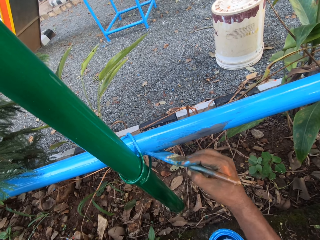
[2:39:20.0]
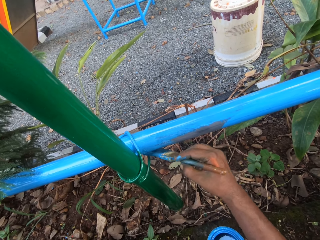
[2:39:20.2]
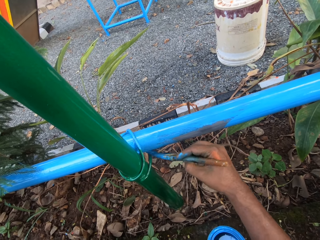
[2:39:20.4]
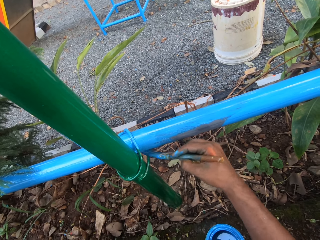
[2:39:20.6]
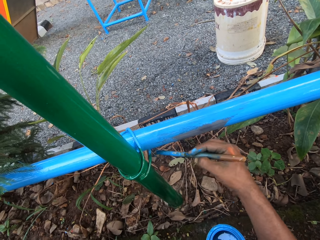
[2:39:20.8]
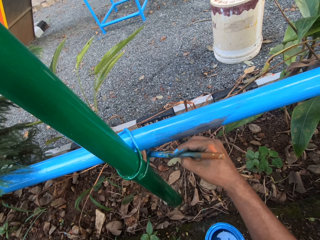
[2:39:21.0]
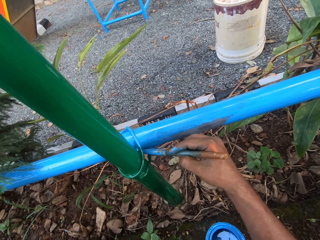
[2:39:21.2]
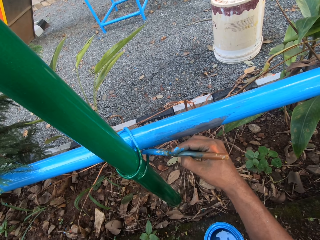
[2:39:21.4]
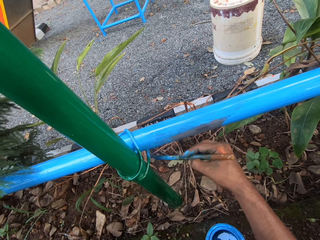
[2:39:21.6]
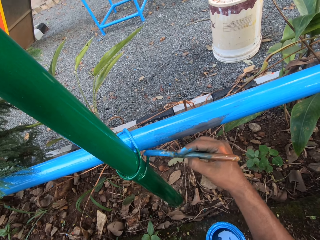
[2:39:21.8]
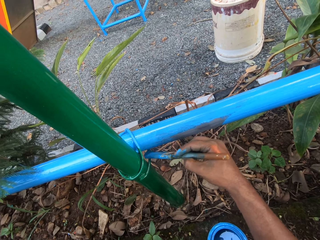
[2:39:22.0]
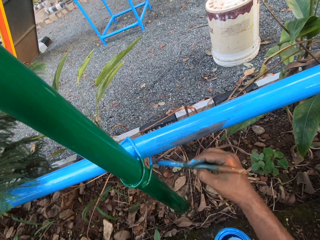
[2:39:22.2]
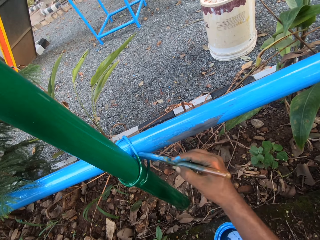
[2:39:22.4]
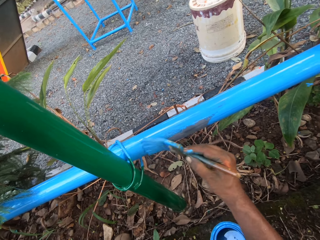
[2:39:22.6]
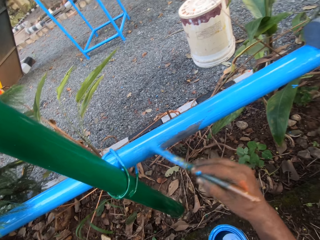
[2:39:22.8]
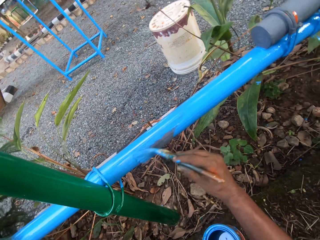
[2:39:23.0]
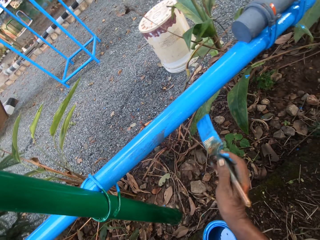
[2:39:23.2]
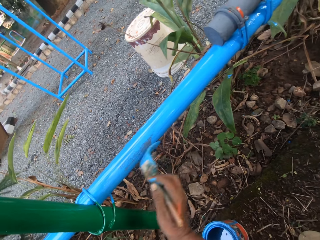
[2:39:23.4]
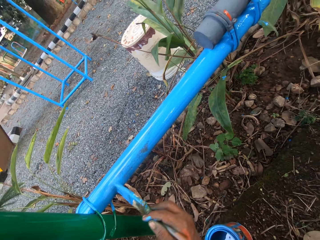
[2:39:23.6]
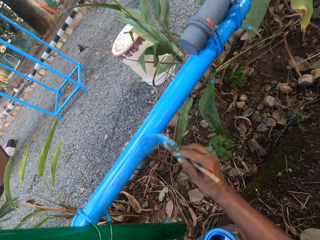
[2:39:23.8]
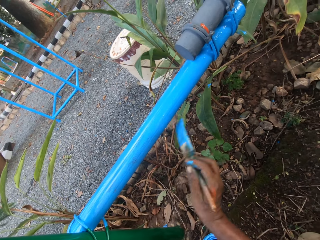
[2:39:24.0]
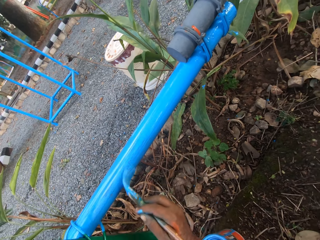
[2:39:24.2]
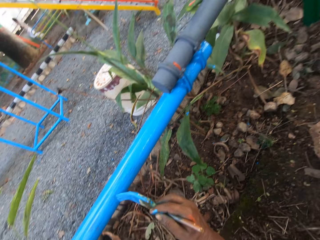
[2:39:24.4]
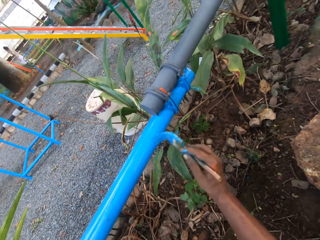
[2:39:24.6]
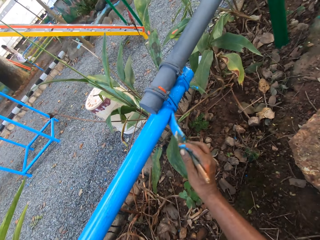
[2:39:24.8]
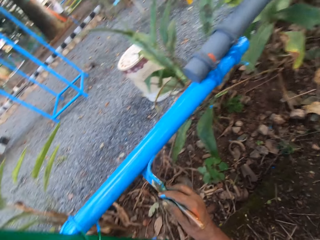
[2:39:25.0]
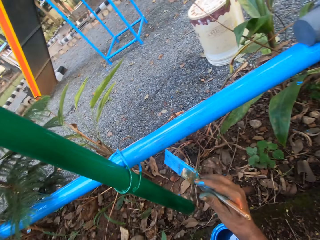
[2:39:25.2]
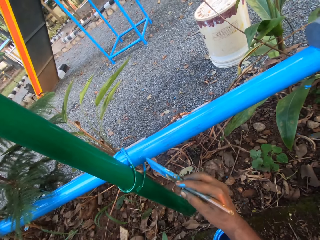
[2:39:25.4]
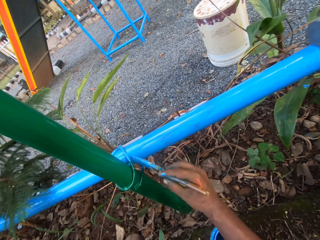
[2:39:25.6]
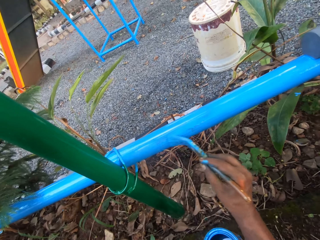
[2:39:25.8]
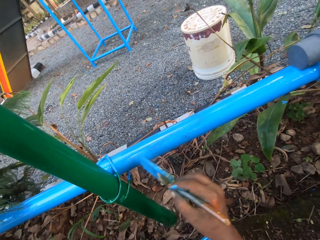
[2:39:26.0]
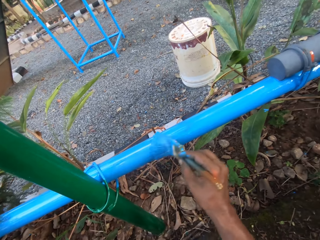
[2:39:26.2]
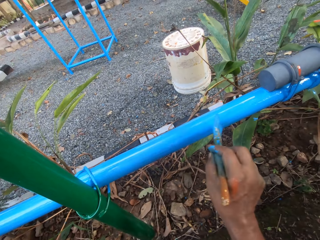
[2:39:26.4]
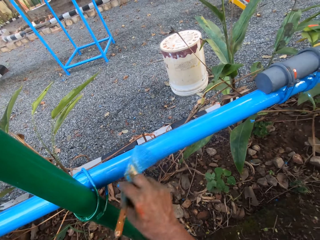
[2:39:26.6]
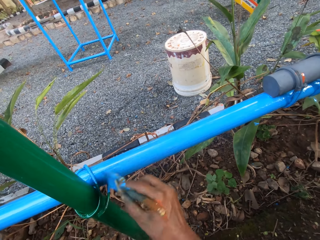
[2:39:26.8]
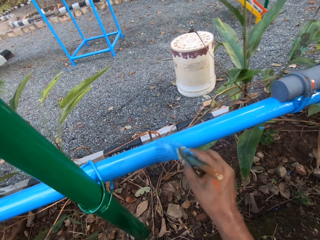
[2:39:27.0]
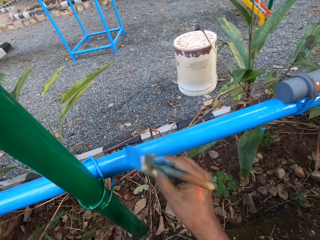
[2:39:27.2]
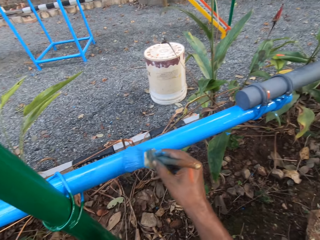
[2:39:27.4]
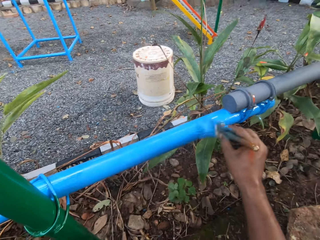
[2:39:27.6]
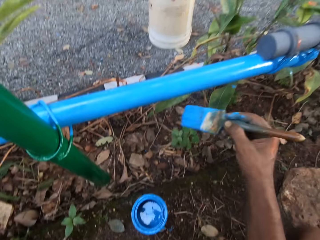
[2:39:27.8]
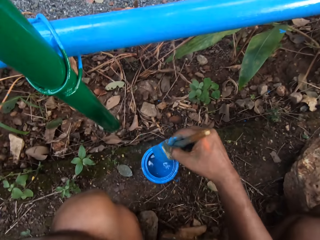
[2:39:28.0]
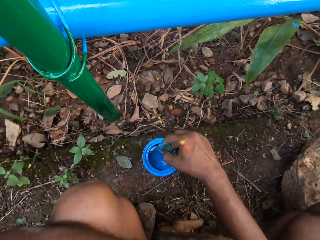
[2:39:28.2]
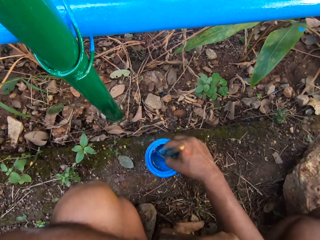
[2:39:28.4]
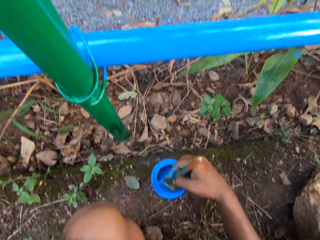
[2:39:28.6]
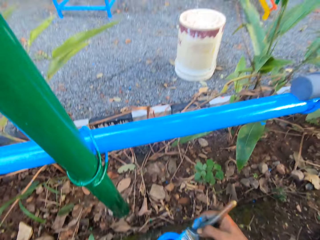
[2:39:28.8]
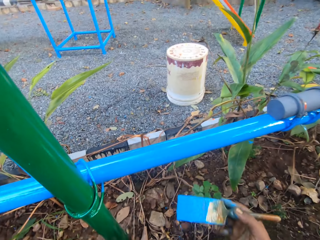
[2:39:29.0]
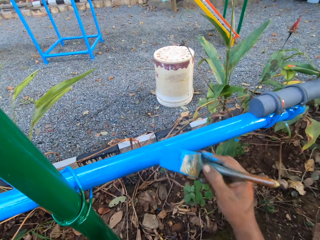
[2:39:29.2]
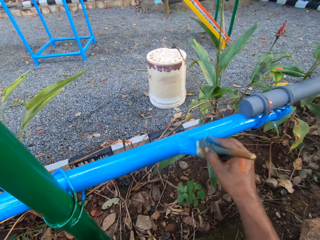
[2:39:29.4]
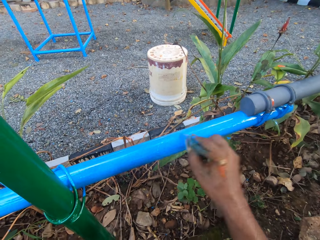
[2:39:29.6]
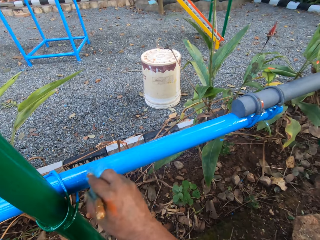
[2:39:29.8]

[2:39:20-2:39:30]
The camera wearer dips the paint brush in a paint can. They paint the metal rod.

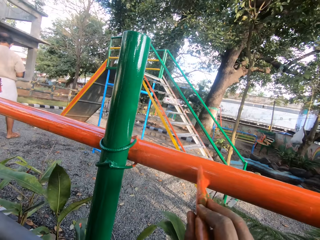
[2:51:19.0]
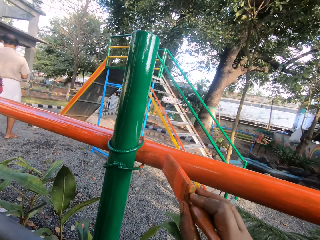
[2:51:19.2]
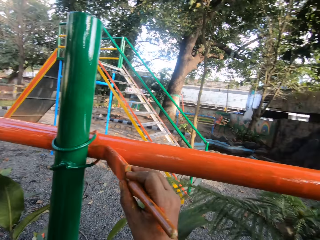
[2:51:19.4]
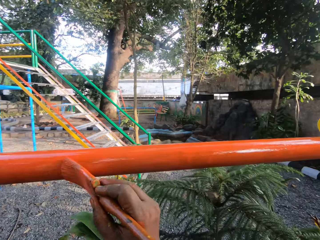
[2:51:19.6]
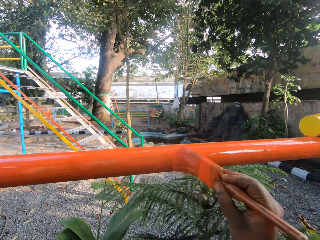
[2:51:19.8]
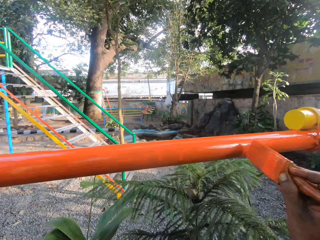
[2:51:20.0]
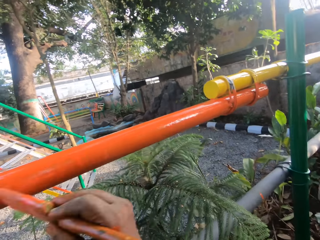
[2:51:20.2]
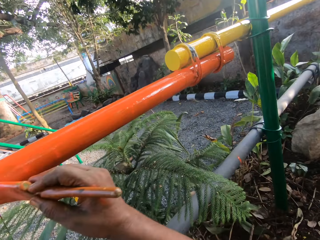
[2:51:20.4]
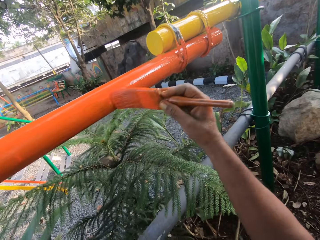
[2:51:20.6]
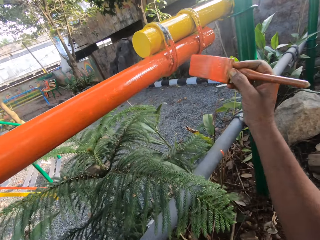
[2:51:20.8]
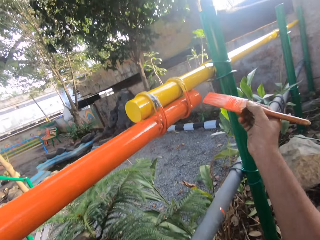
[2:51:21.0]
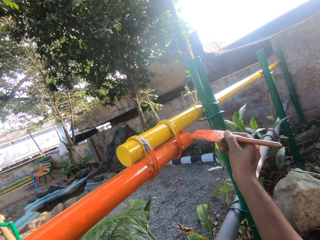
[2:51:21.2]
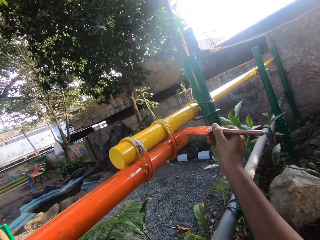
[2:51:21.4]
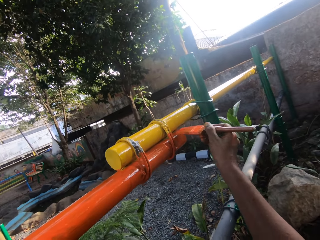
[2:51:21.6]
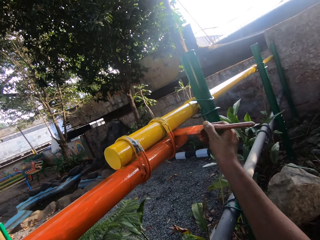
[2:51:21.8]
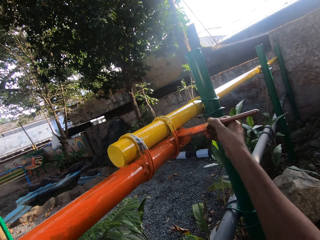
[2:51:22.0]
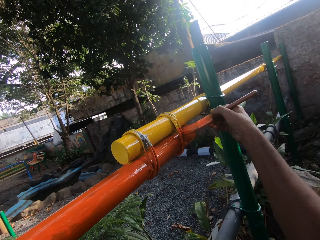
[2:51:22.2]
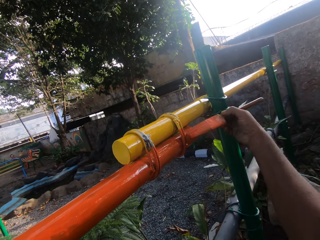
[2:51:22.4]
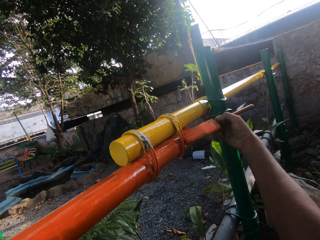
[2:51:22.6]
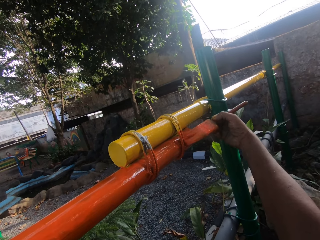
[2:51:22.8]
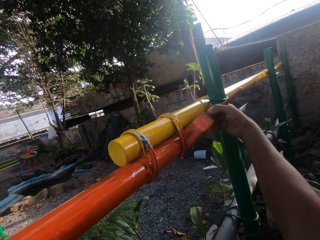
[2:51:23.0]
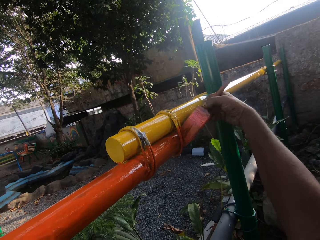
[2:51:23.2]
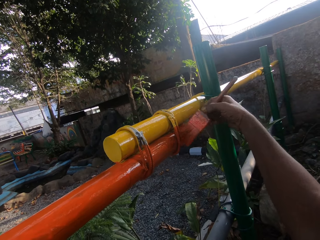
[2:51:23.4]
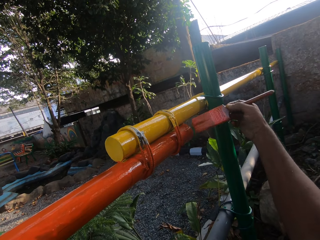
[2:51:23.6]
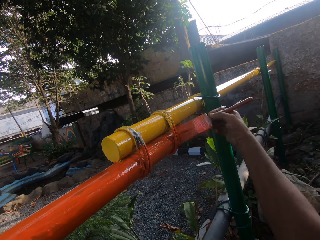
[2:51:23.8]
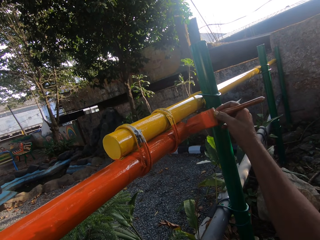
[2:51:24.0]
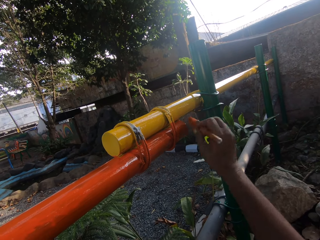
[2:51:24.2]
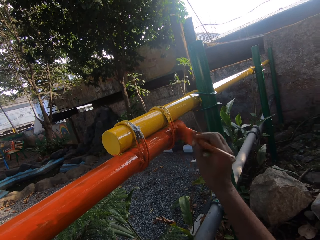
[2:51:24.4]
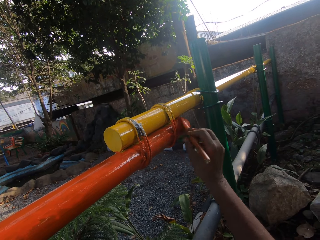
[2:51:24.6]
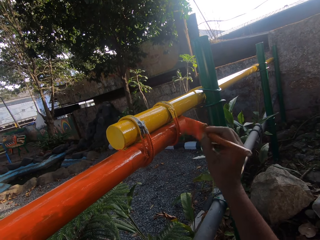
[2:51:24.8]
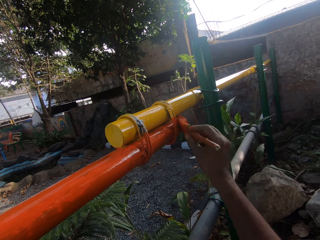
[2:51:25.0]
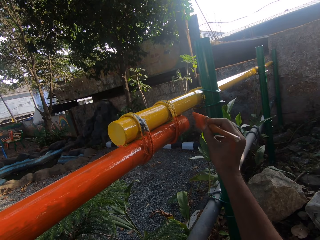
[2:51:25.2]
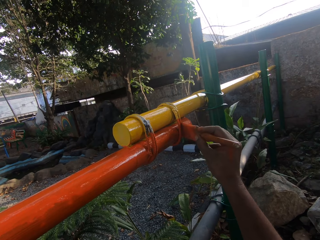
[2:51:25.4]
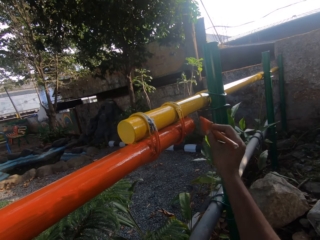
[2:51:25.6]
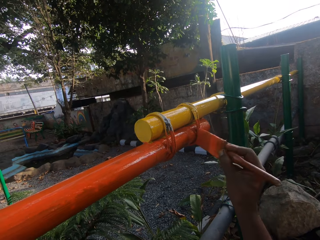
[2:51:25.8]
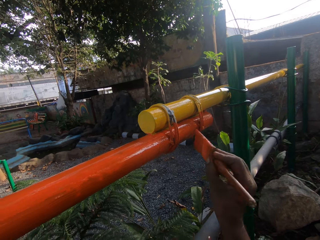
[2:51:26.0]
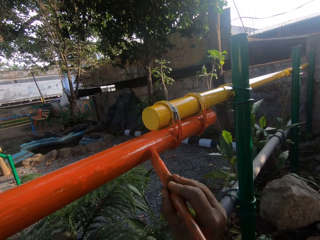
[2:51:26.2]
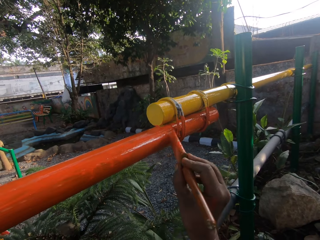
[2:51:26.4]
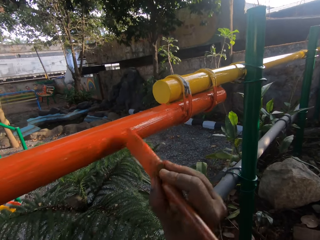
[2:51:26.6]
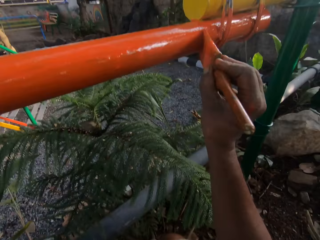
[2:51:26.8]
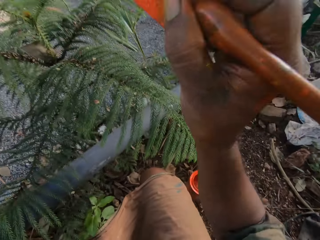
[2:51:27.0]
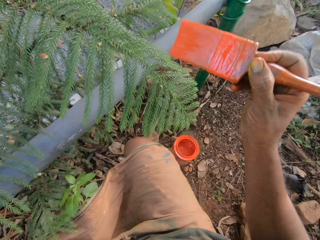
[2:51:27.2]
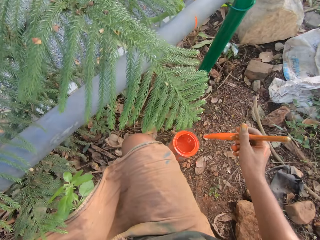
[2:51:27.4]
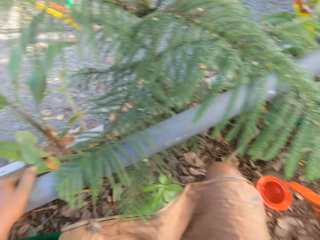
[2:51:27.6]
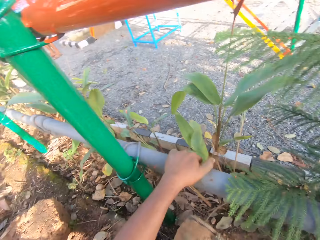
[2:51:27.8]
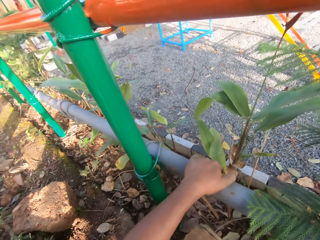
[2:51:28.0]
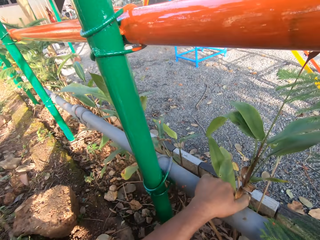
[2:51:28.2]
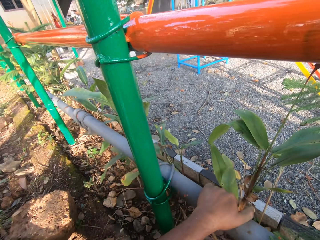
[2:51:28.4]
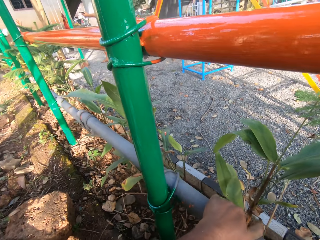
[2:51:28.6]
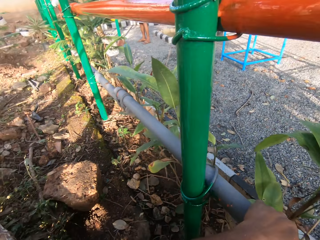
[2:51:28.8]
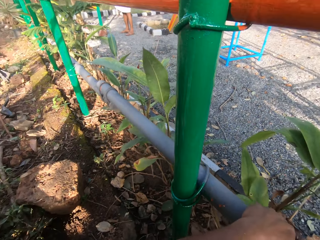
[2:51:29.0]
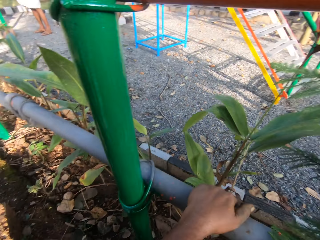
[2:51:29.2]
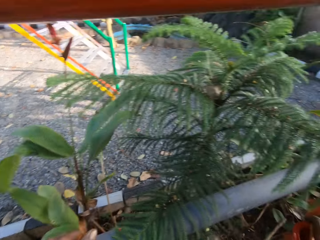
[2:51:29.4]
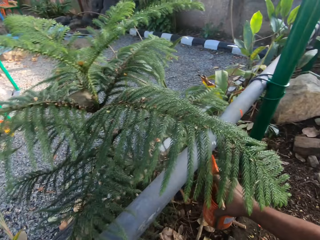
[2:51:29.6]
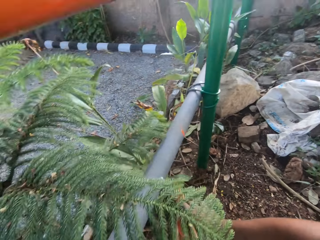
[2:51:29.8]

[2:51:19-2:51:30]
The camera wearer talks with a man. They paint along the fence. They pick up a paint bucket. They dip the brush in a tin of paint. They look around the unpainted fence.
